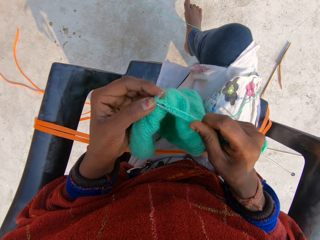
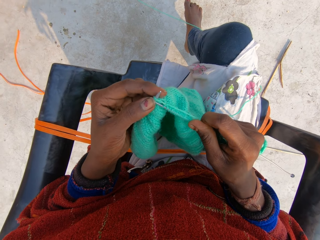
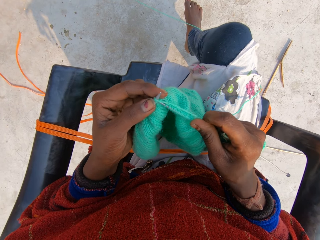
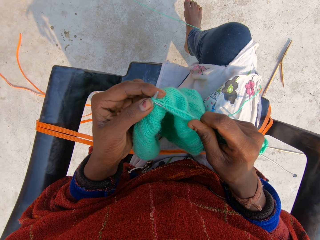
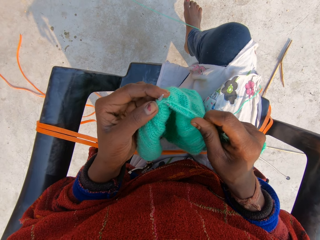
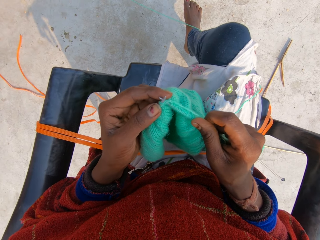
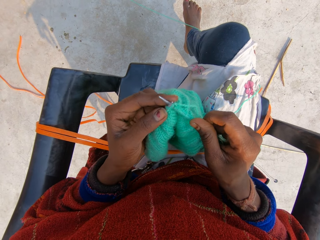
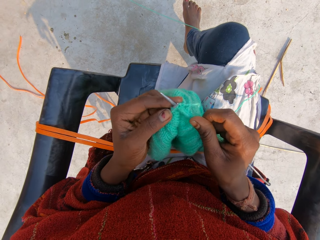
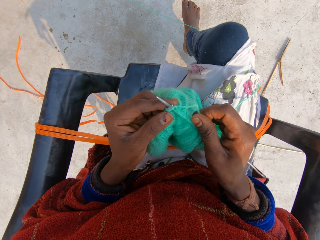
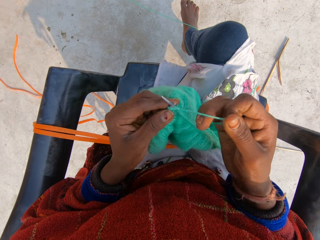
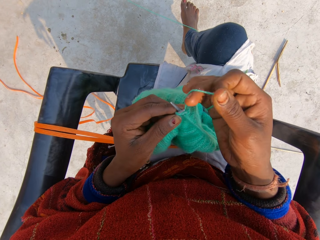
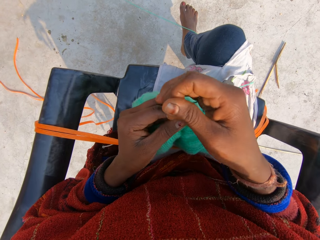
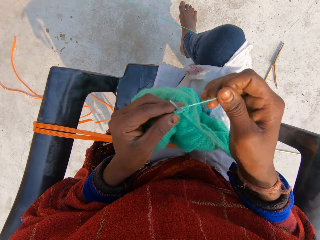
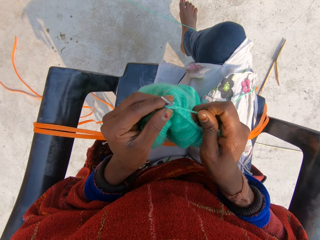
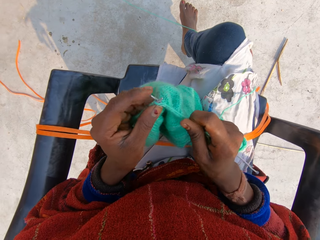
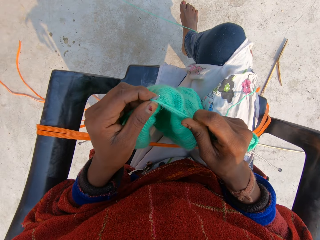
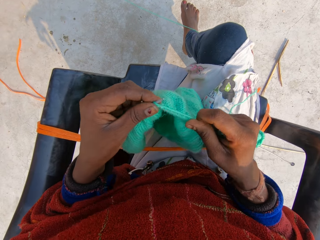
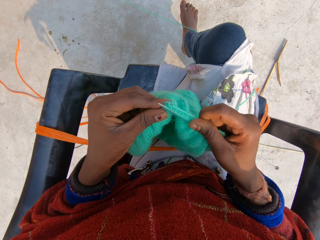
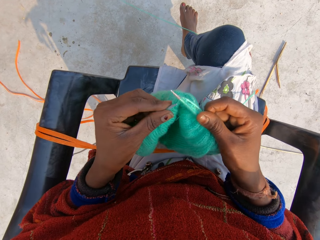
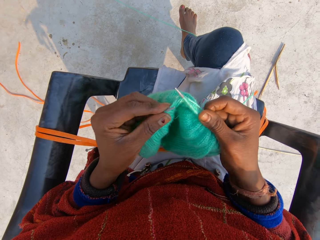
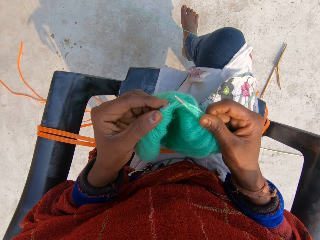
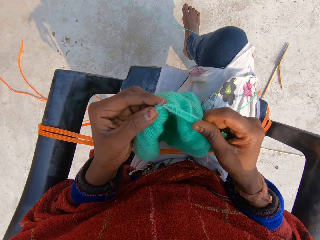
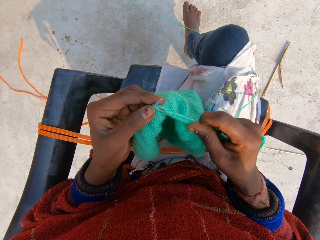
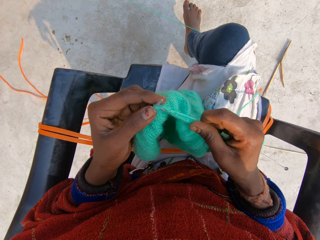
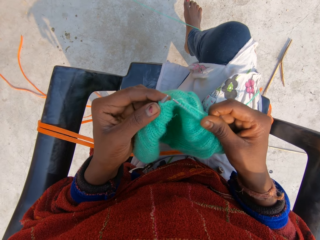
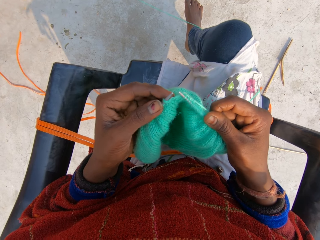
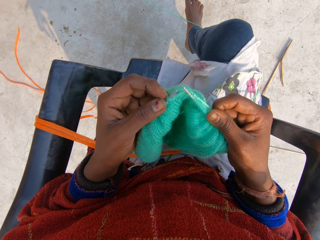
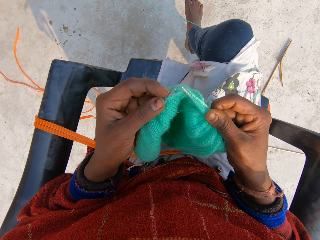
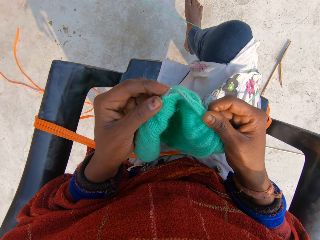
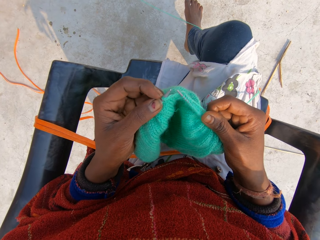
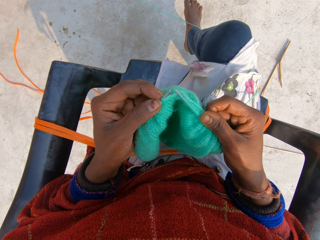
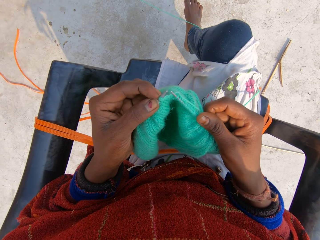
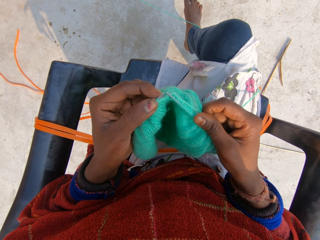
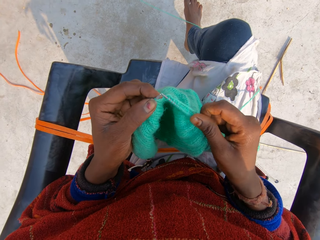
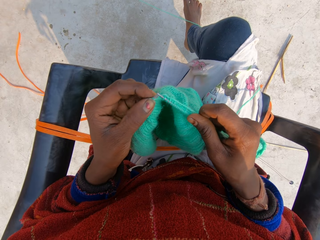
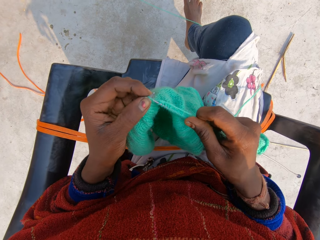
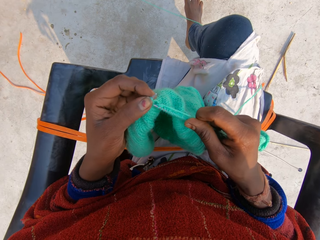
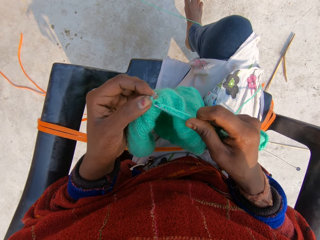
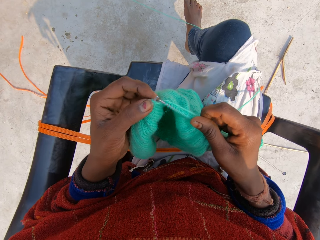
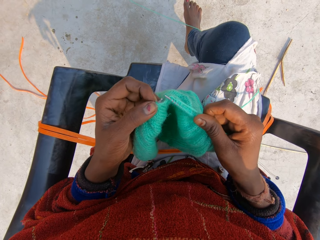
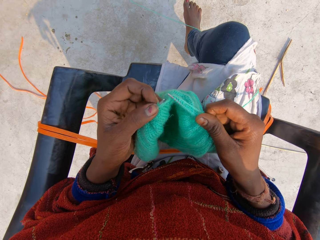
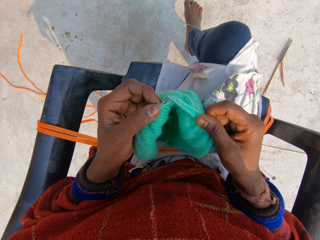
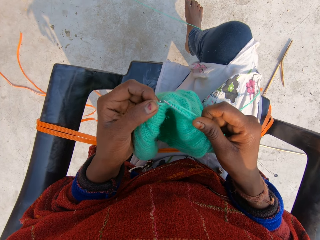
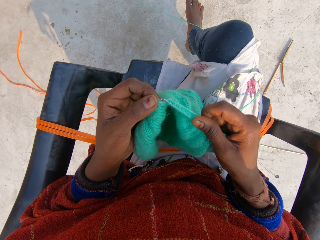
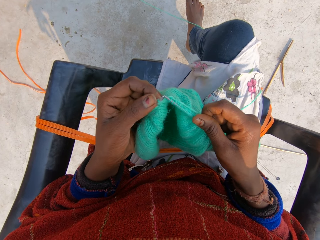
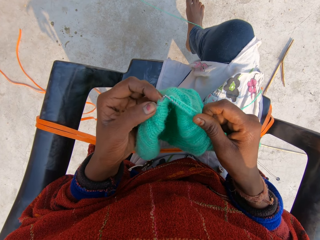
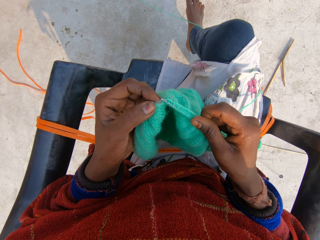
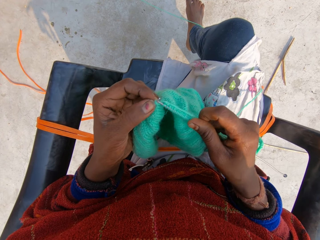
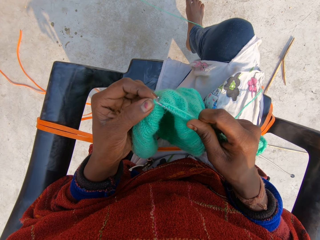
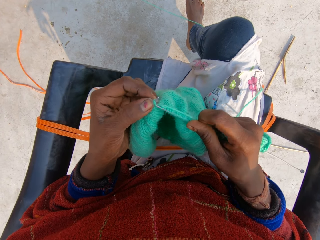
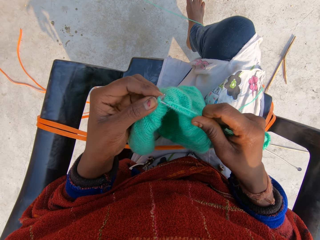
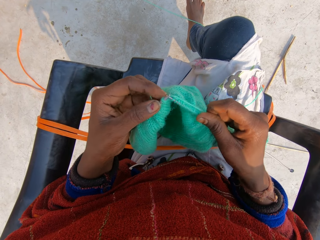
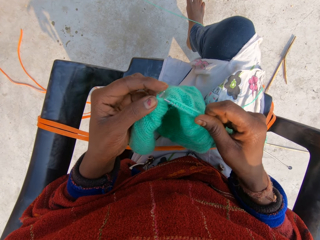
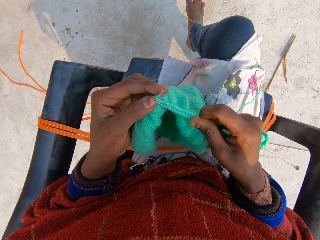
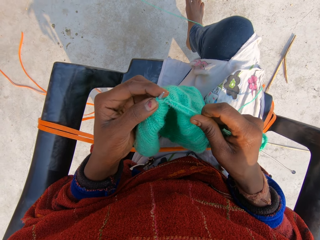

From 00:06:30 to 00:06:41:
The camera wearer sews the sweater. They roll the thread around the crochet. They continue to knit the blue material. They sew the sweater. They continue to knit the blue material.

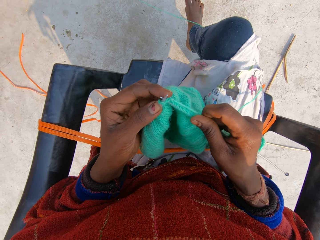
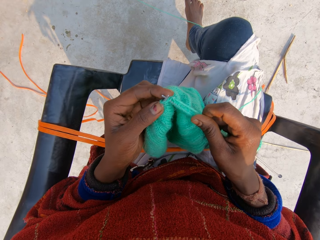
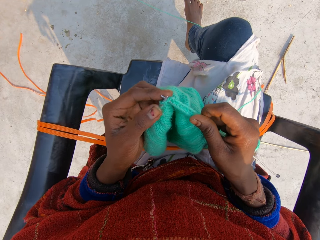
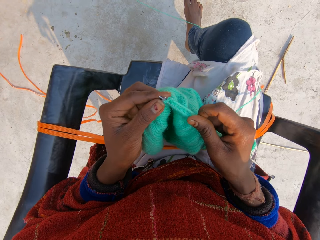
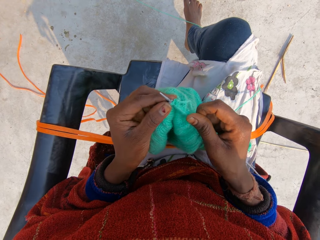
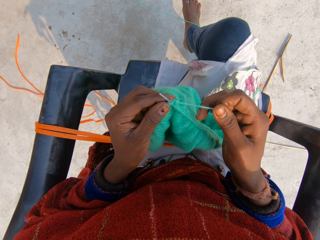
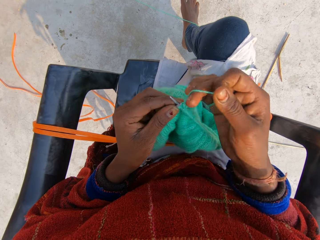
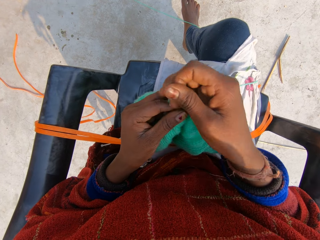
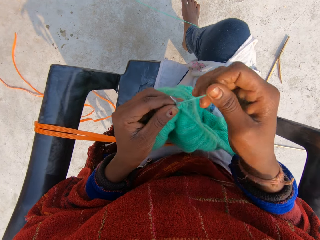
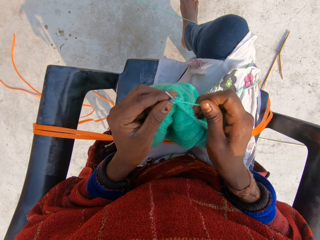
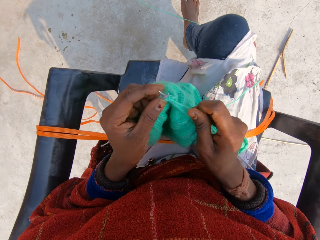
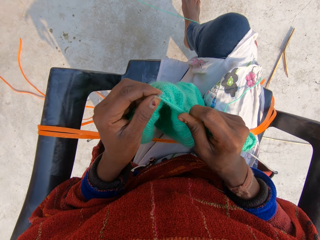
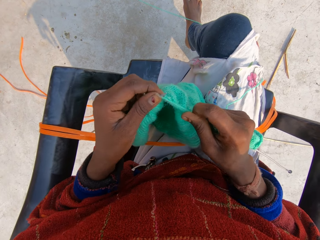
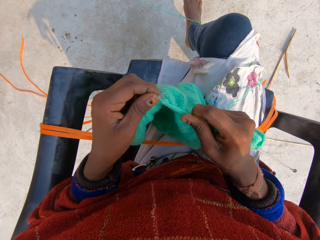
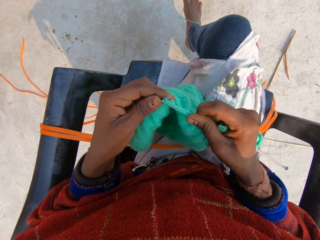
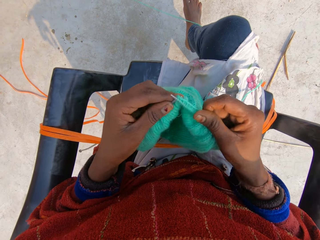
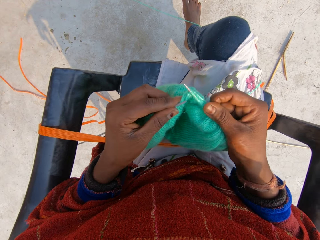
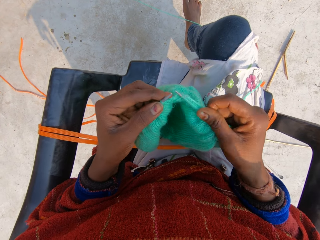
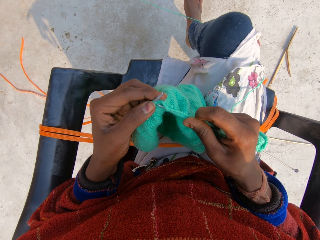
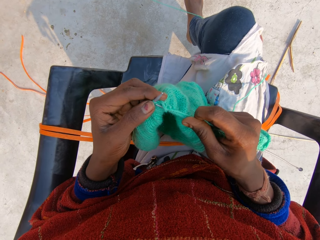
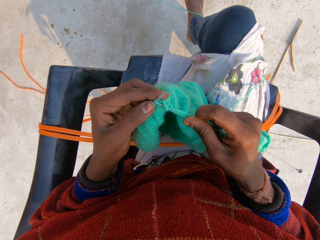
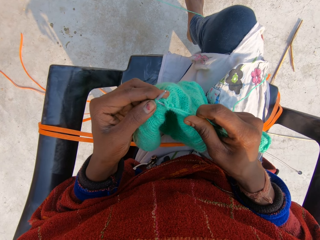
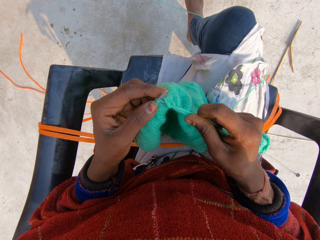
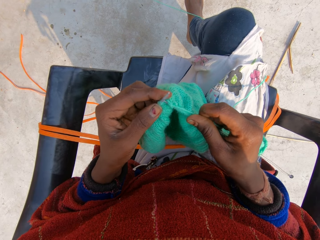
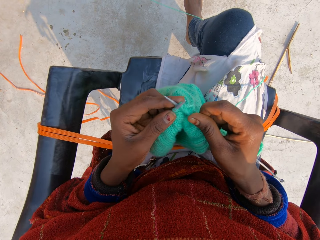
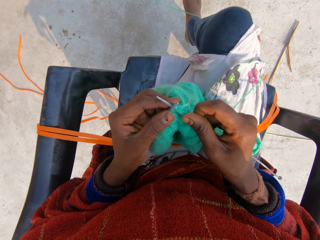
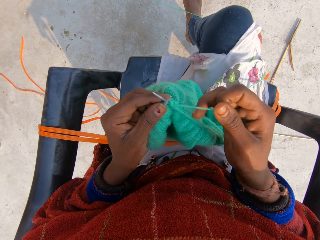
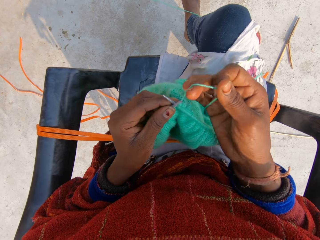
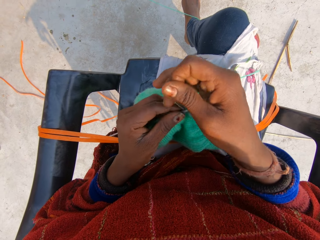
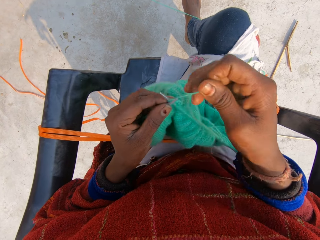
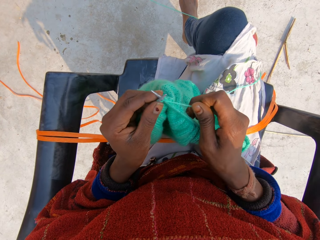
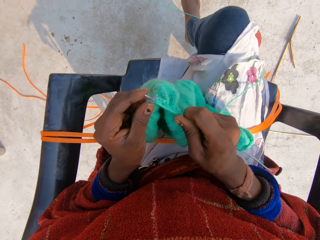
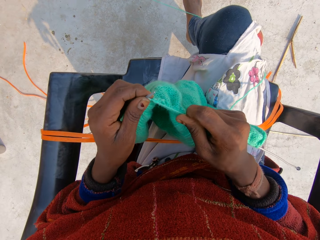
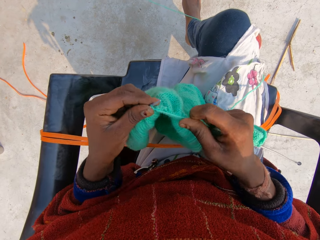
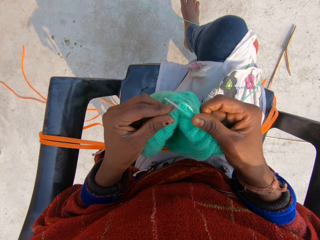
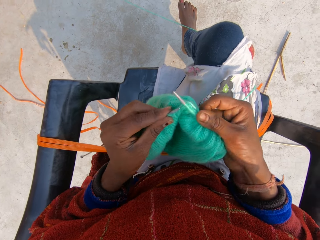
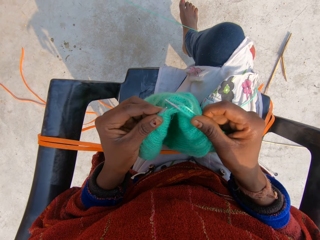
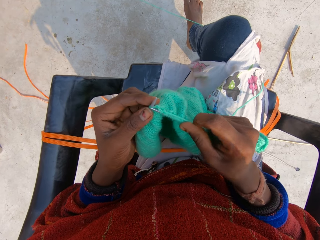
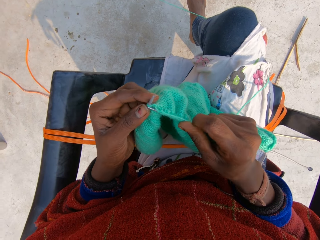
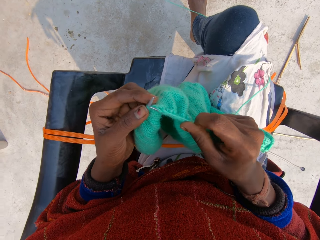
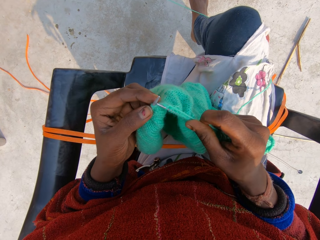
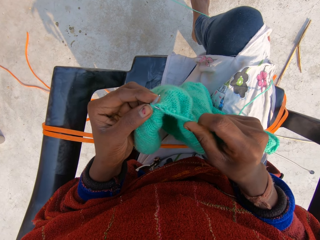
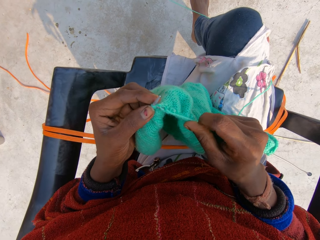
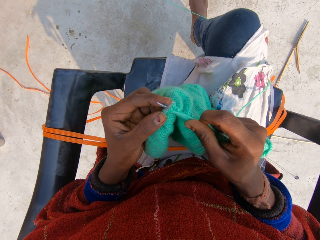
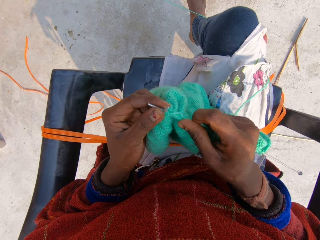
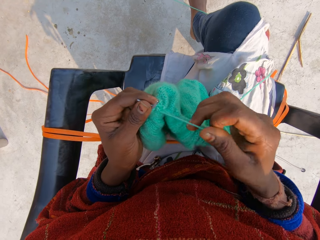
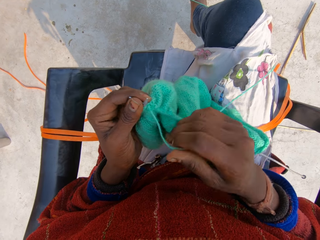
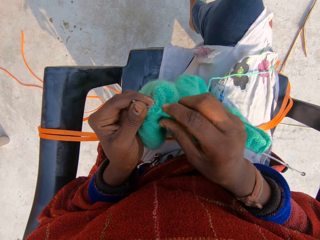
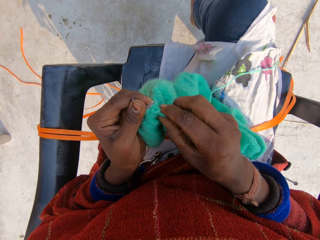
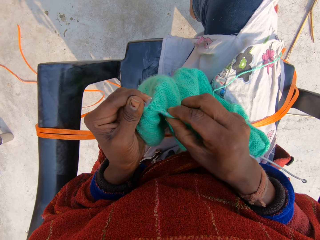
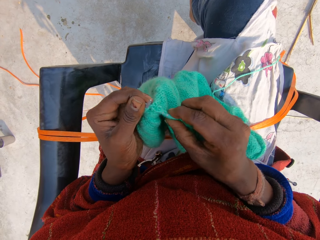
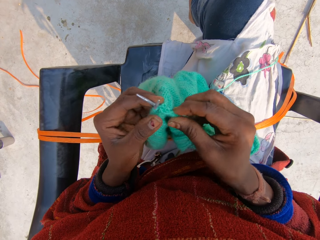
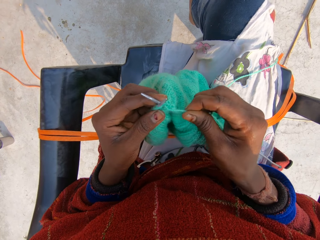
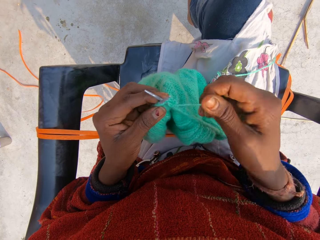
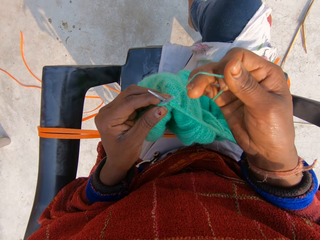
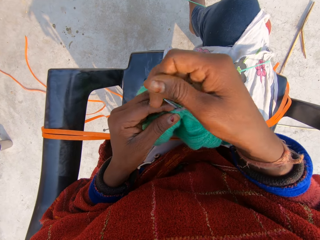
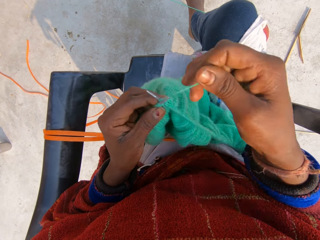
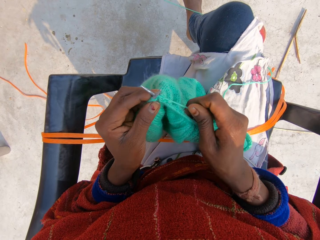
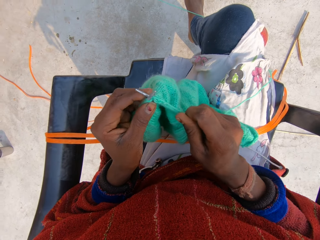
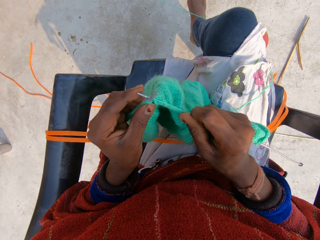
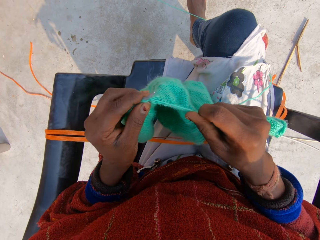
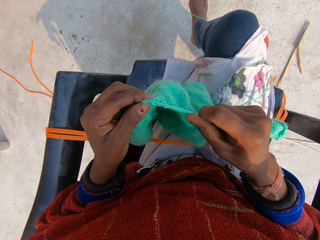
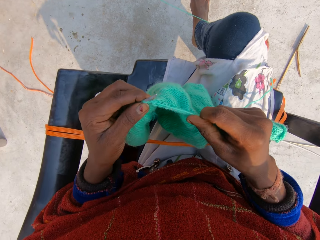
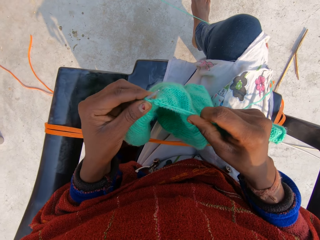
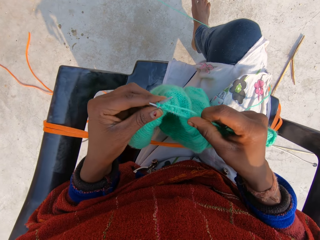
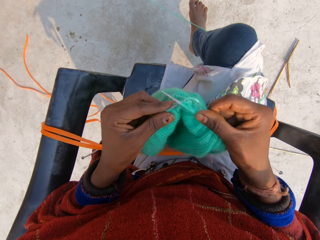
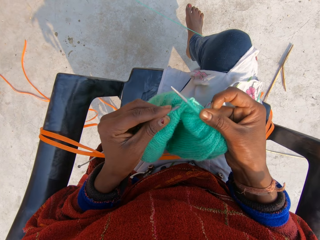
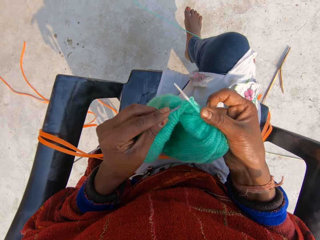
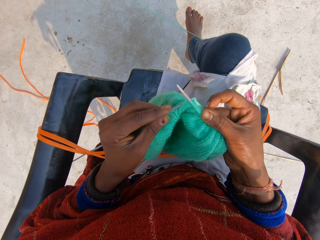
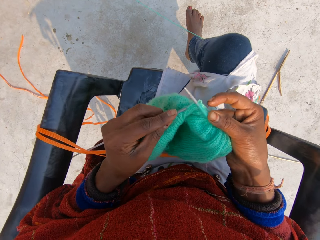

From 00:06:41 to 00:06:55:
The camera wearer rolls the thread around the crochet. They sew the sweater. They continue to knit the blue material. They move the sweater together, roll the thread around the crochet, and sew the sweater.
